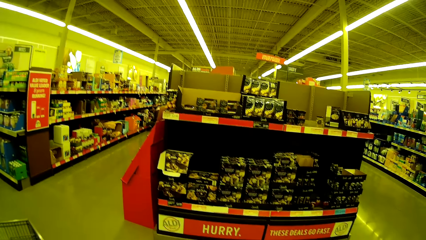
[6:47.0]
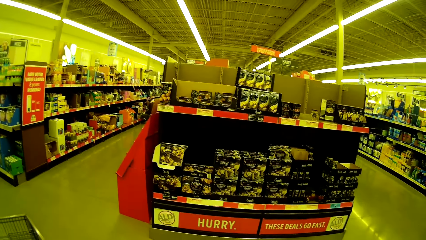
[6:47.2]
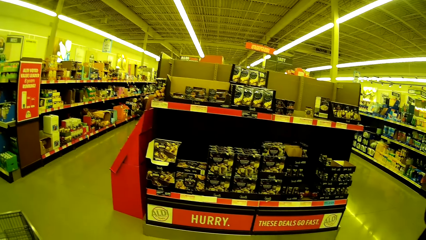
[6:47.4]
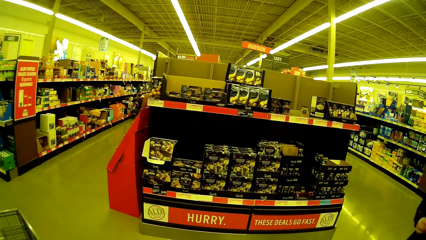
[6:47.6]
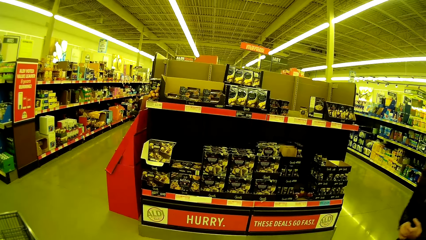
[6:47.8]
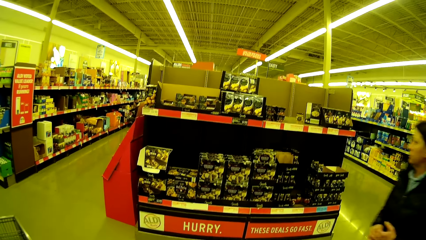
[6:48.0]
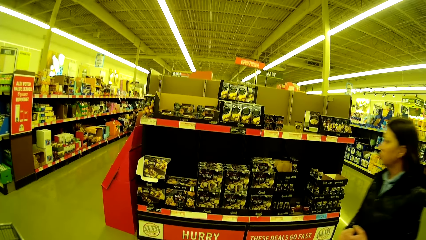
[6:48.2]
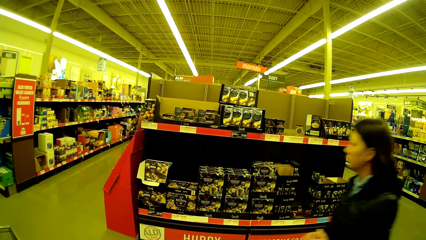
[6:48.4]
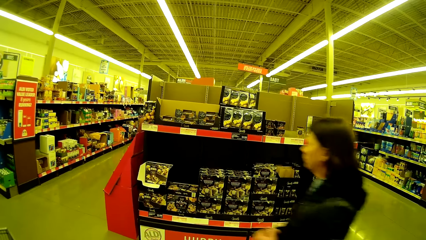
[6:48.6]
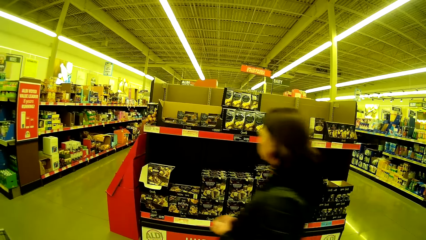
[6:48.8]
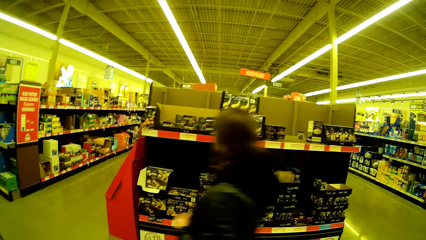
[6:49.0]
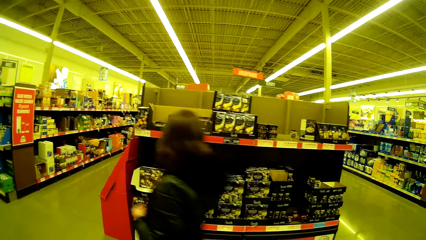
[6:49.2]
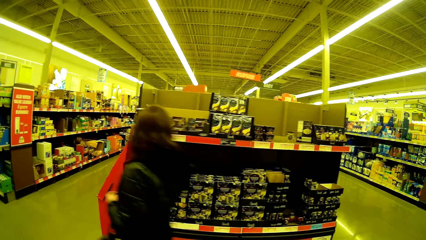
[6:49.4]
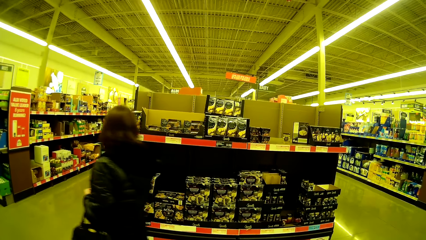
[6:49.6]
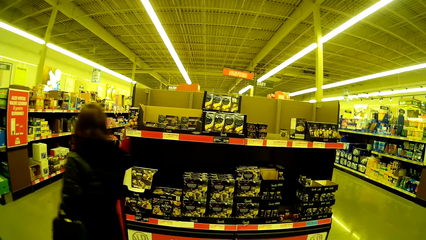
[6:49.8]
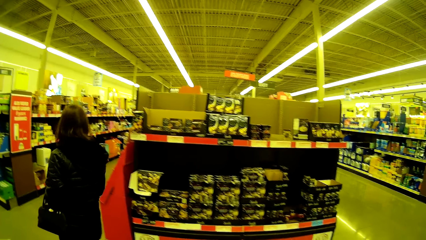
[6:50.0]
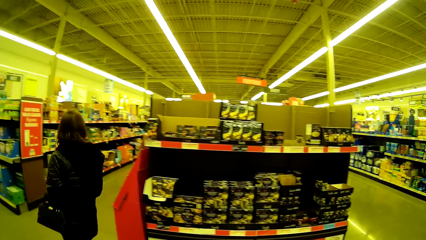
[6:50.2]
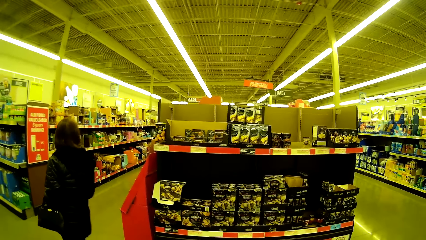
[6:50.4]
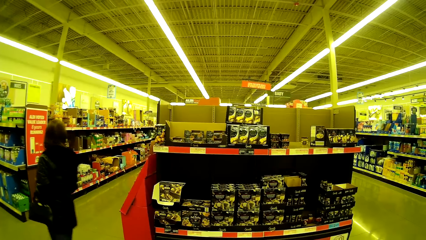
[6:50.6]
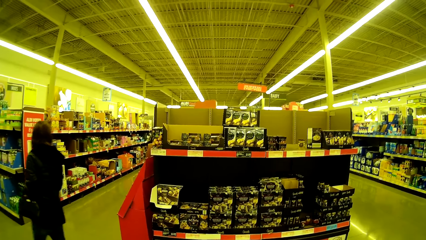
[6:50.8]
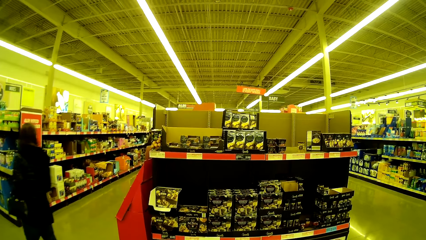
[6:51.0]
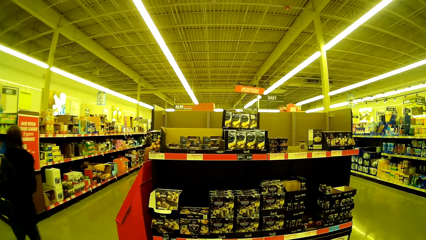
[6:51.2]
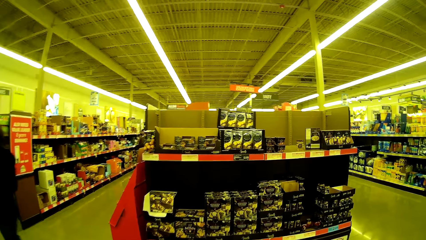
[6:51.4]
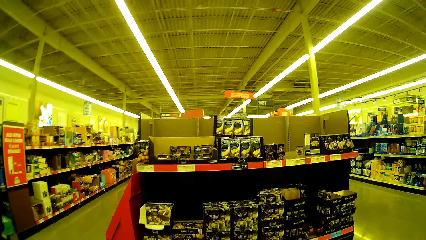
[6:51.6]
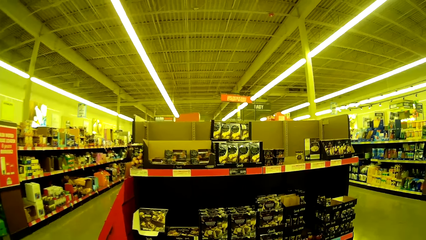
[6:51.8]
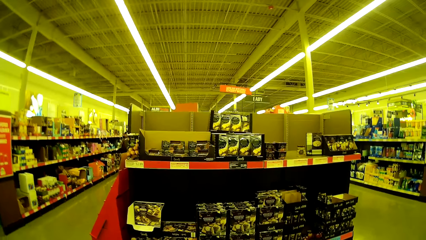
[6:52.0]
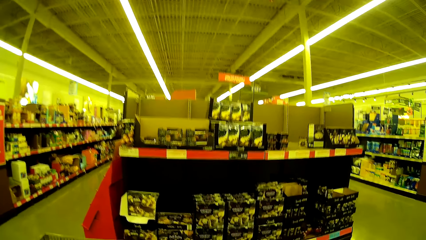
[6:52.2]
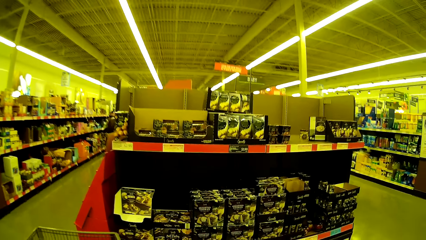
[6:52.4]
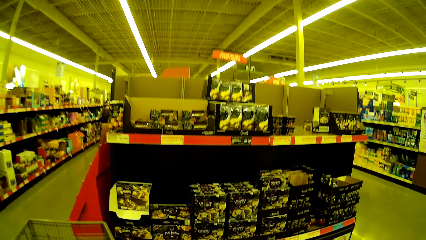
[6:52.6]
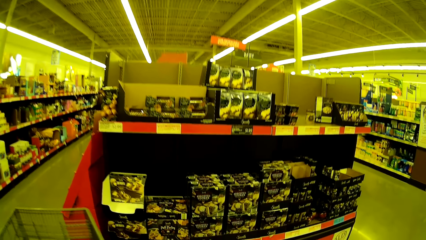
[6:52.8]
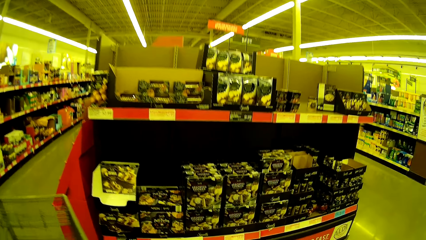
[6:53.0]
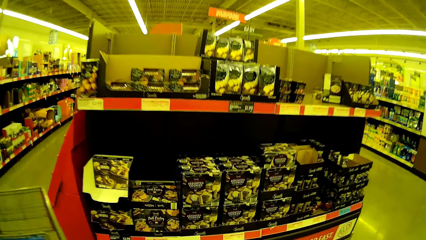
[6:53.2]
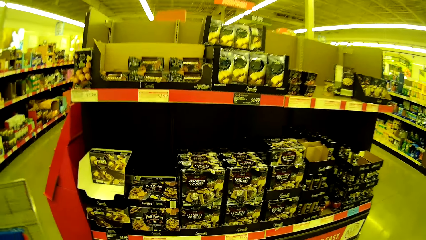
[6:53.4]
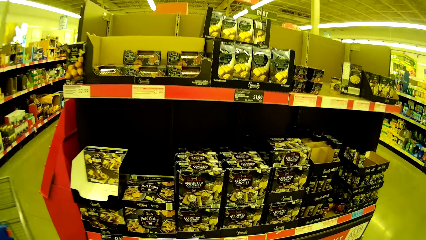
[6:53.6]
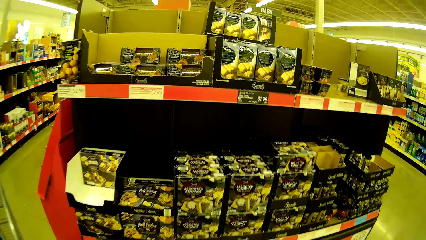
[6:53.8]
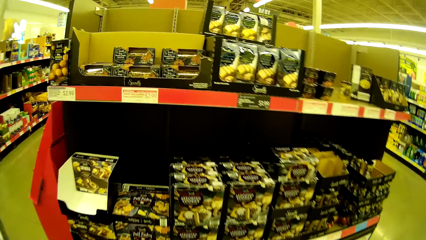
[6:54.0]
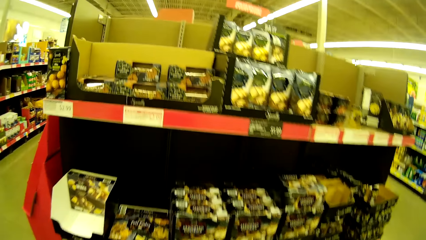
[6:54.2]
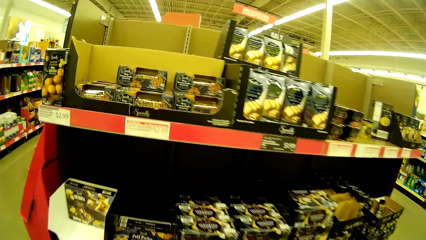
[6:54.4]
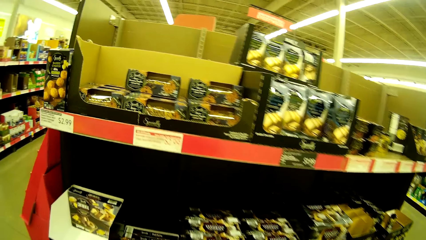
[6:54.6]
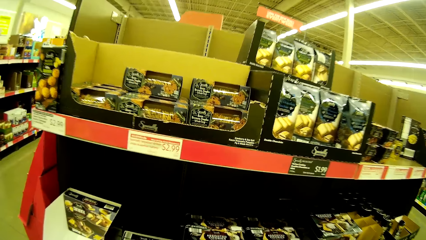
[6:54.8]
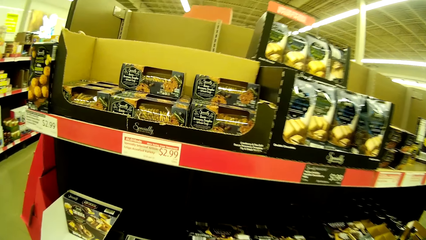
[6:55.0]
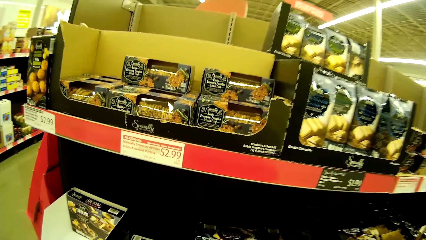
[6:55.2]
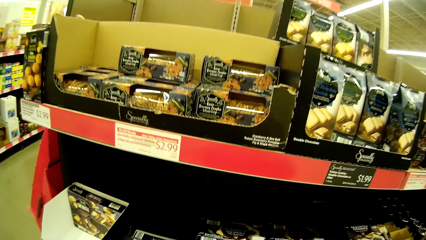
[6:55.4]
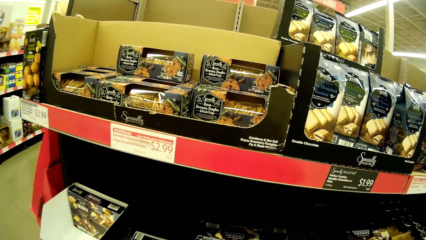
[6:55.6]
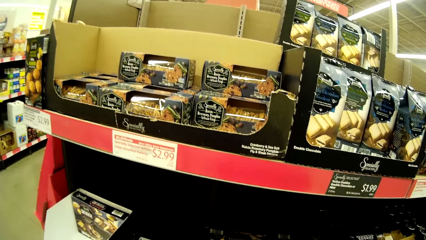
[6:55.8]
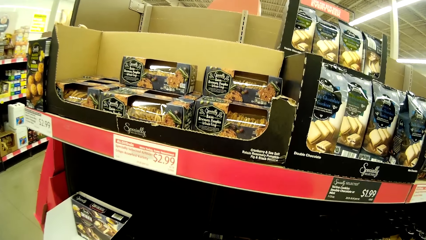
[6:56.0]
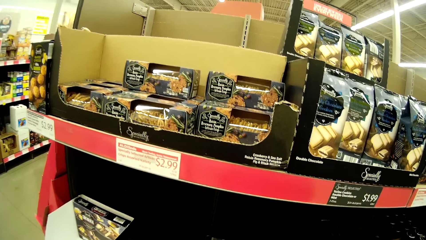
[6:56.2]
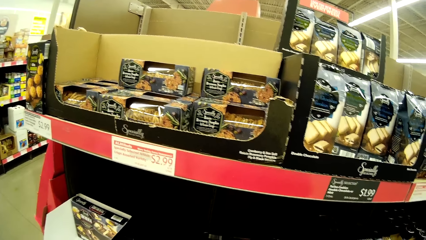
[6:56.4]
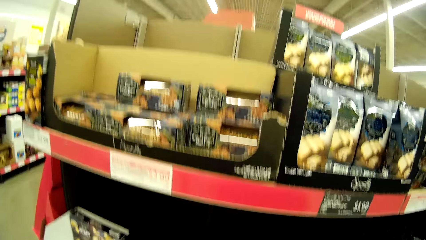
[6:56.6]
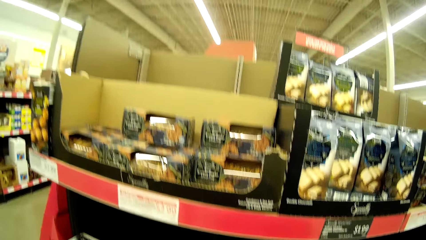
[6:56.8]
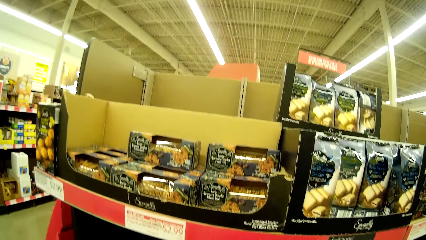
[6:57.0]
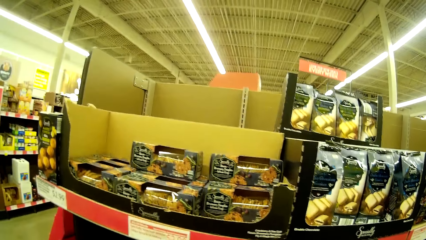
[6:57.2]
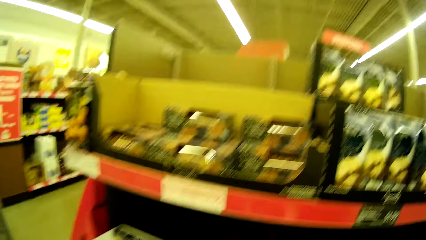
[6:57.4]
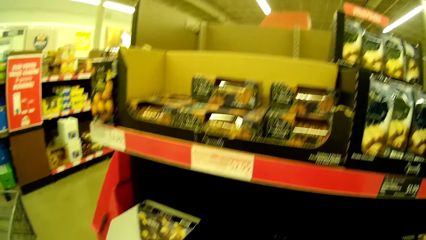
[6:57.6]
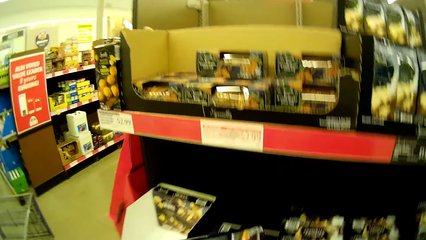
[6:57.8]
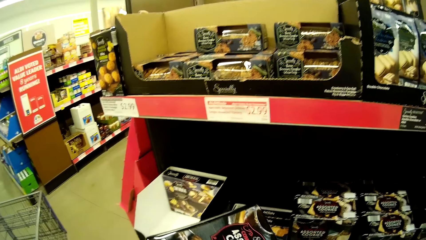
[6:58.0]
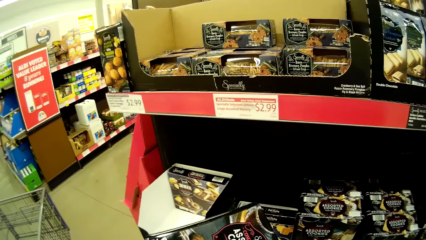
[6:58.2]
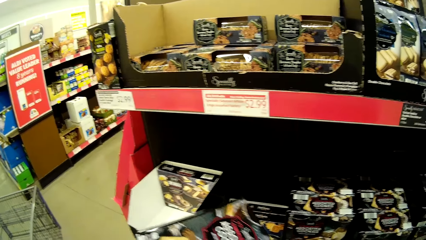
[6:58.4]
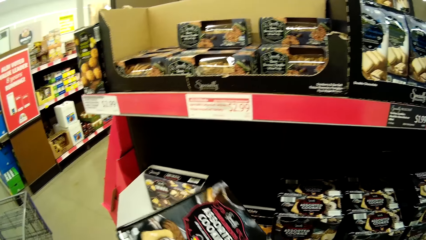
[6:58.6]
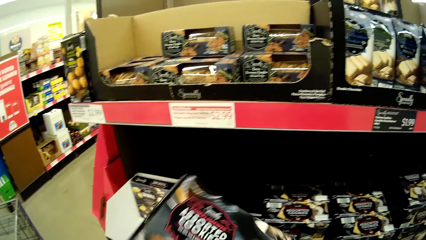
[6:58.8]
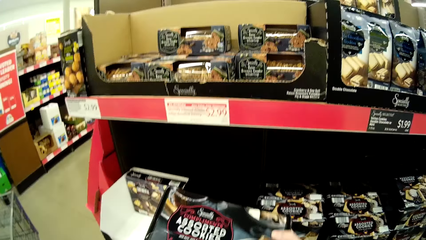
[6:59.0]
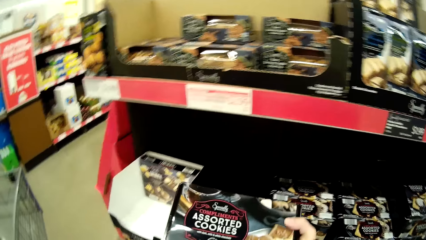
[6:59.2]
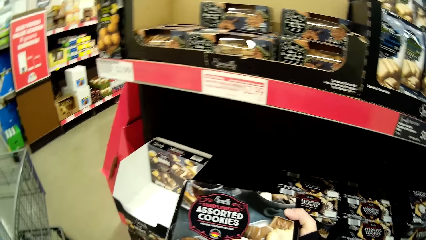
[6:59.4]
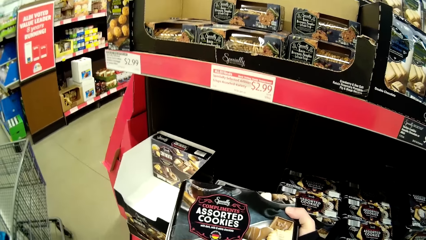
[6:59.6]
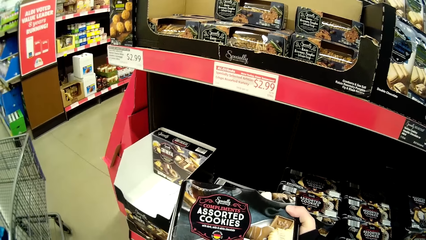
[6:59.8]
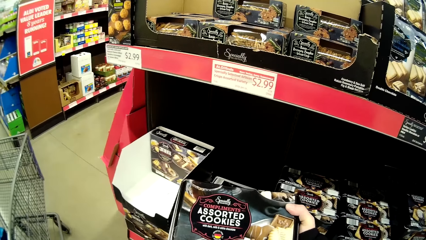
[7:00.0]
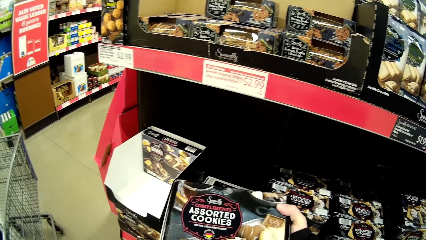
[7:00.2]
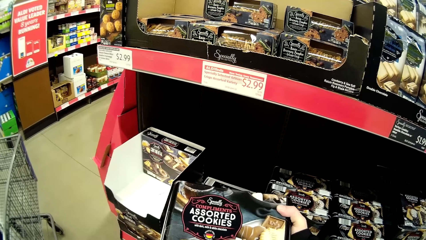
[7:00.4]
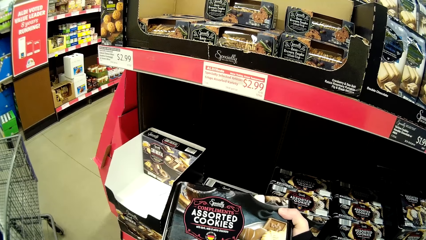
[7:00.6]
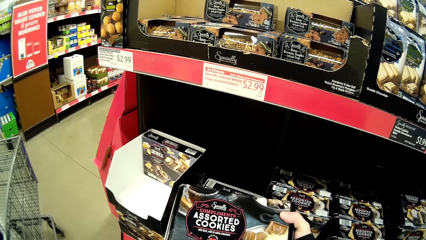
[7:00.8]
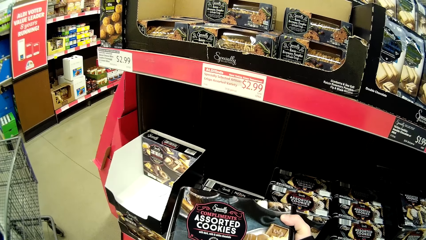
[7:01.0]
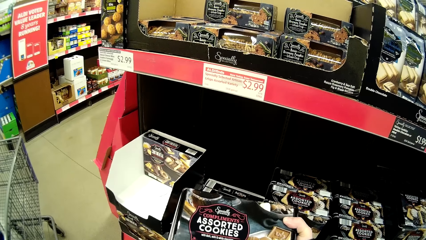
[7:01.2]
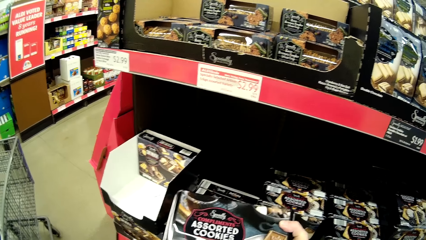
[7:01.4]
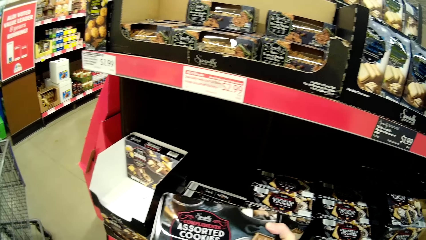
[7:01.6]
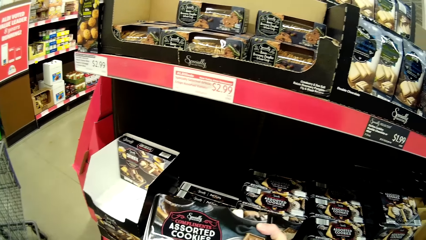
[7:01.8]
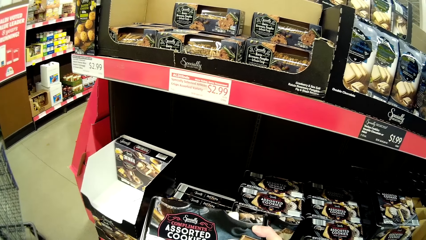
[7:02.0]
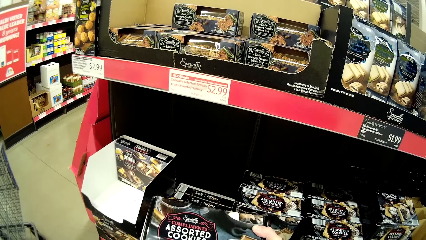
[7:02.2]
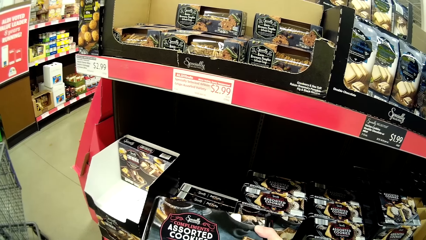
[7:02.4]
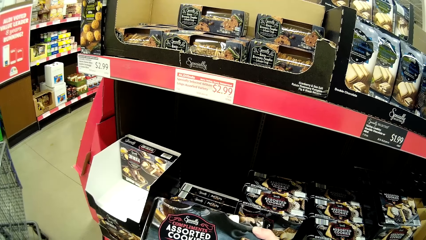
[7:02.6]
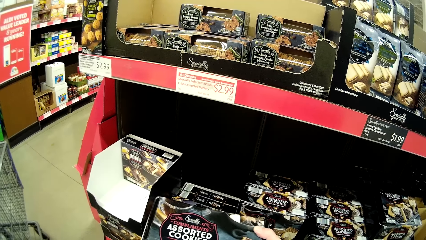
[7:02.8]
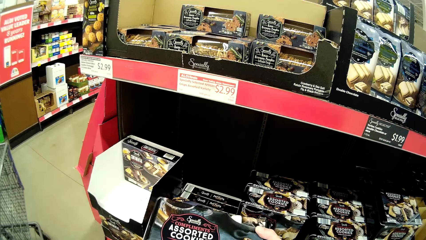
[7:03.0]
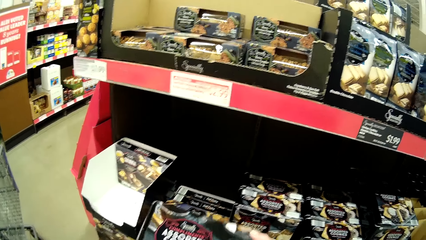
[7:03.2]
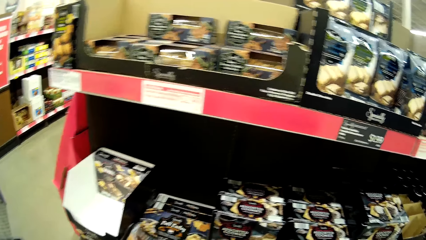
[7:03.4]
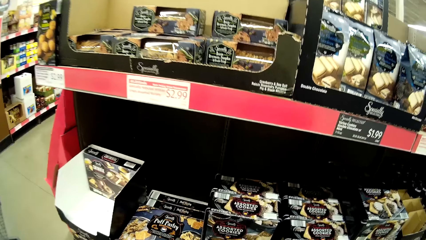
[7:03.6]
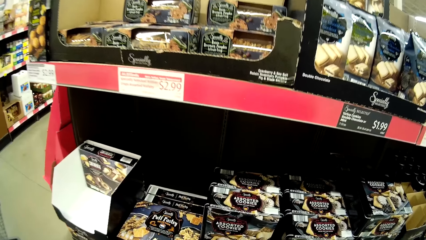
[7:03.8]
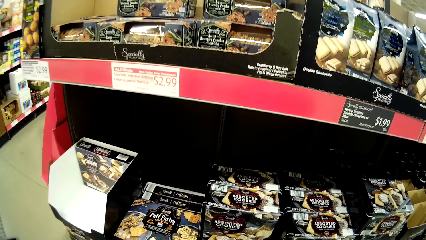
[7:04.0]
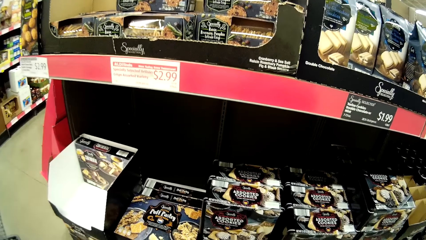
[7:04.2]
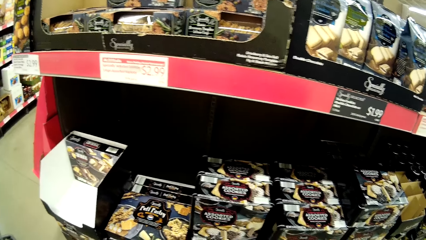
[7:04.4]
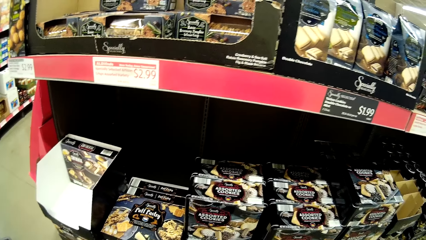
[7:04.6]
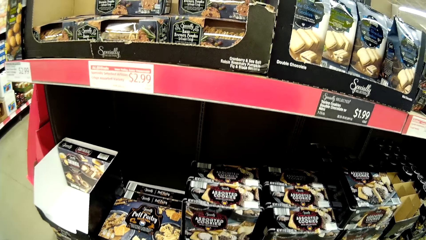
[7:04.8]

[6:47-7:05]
The camera wearer pushes the trolley. They walk in the supermarket, look around, and walk in the supermarket. They pick up assorted cookies. They turn the assorted cookies, stare at the assorted cookies, and hold the assorted cookies.
